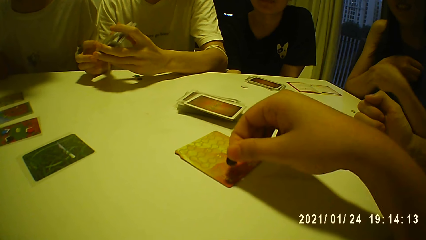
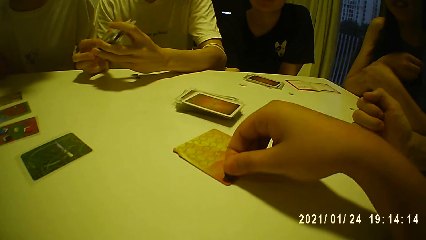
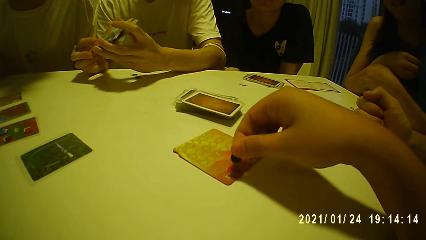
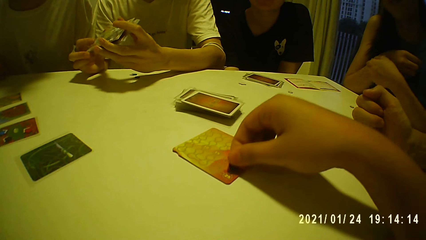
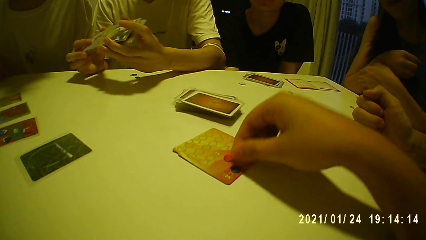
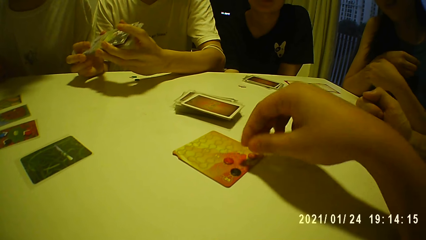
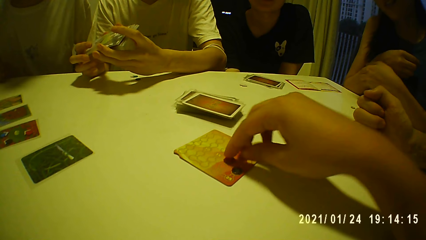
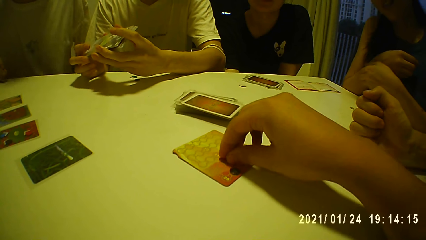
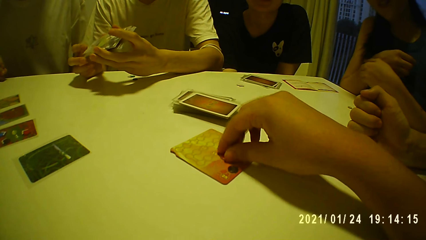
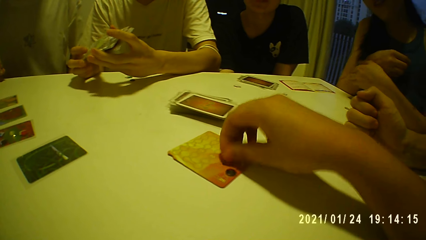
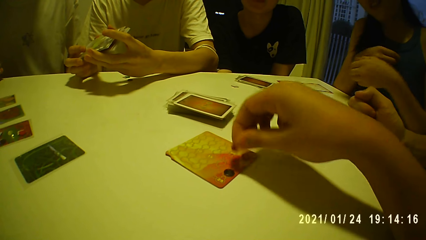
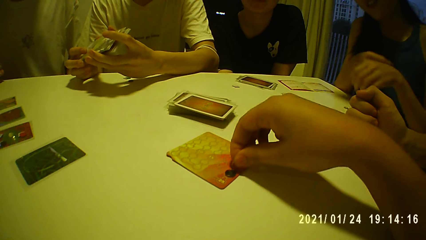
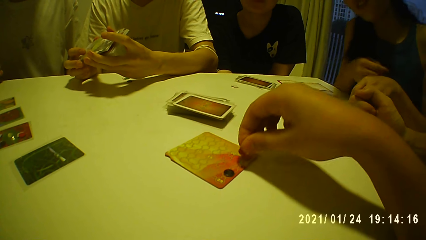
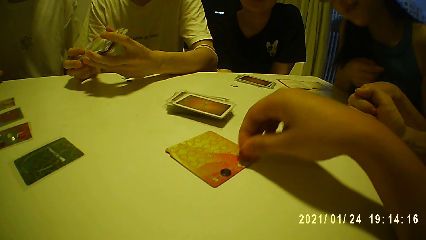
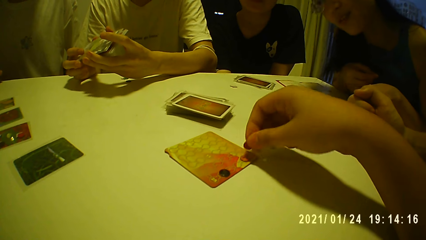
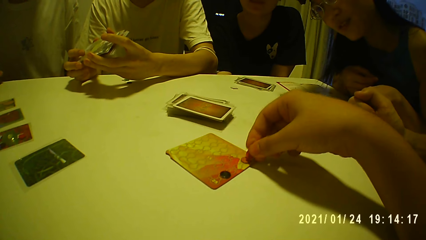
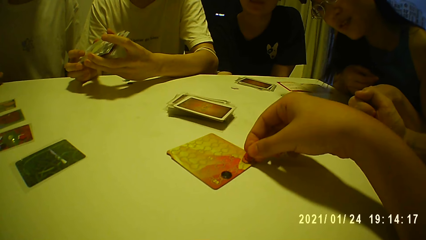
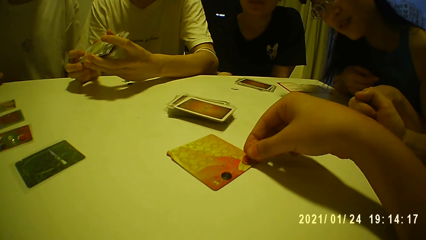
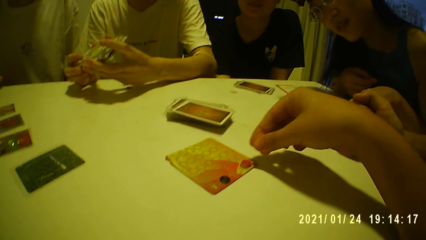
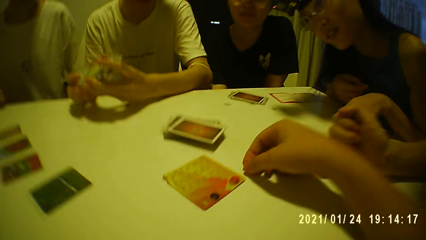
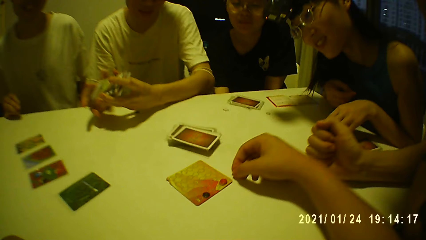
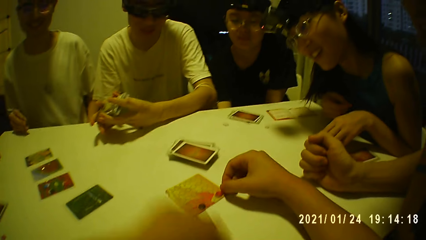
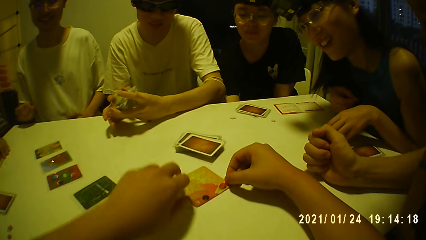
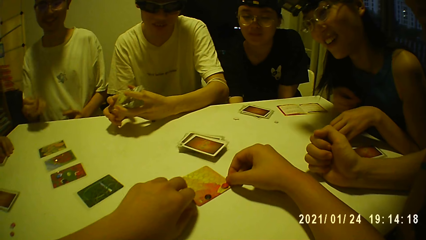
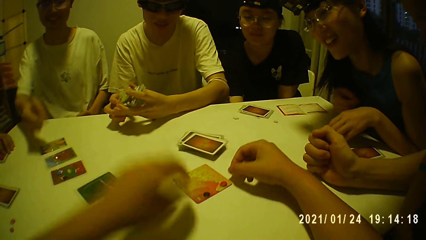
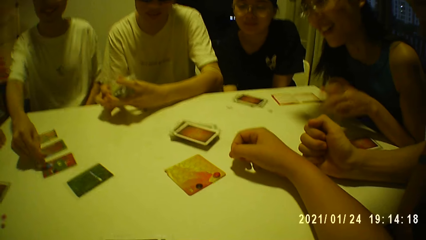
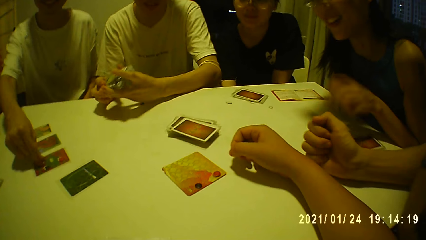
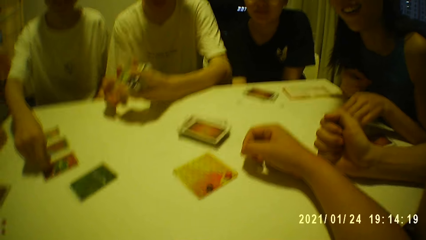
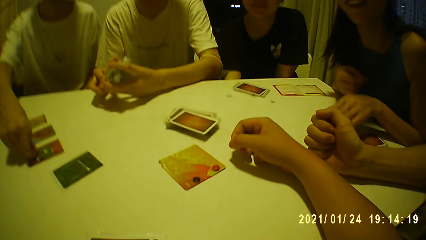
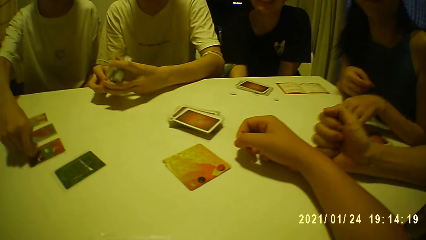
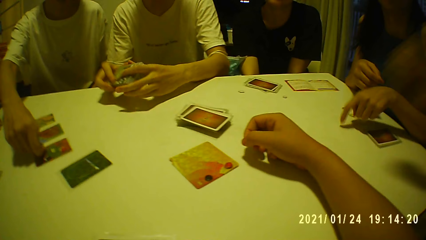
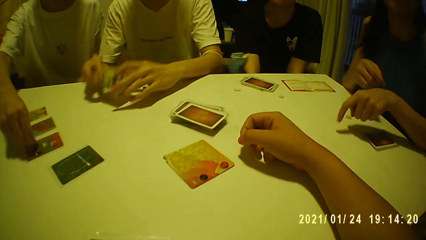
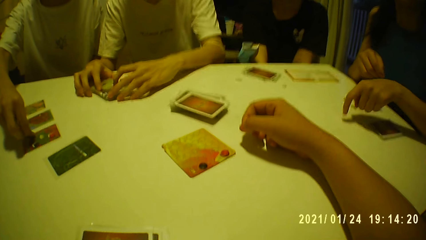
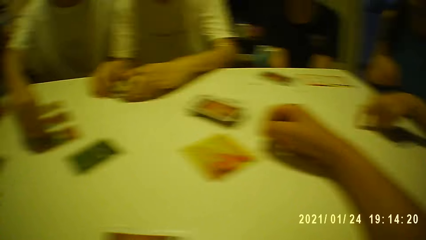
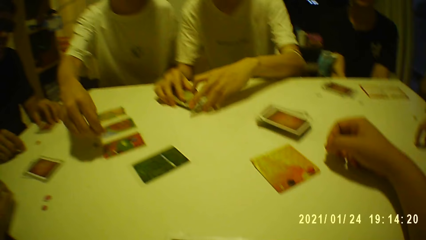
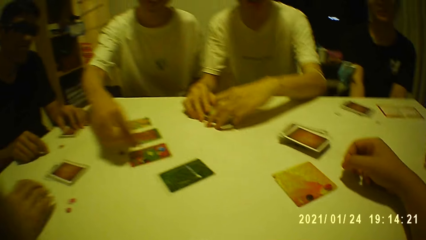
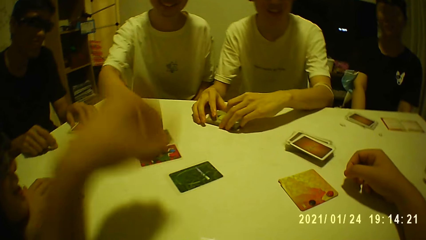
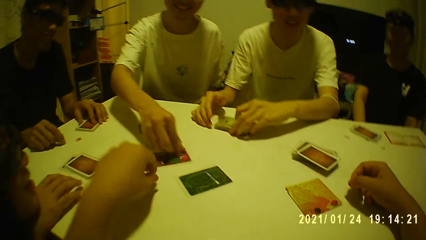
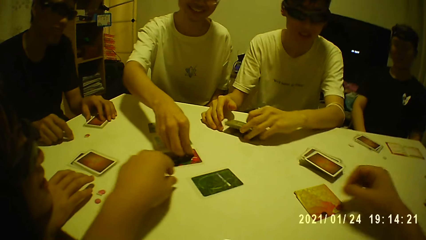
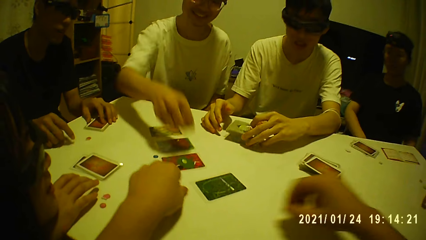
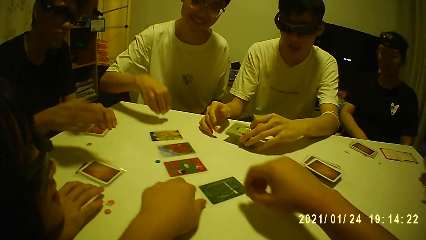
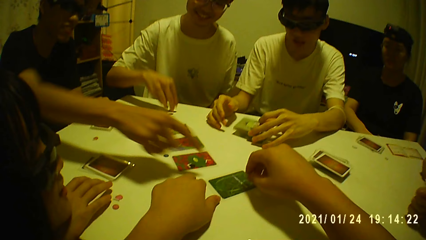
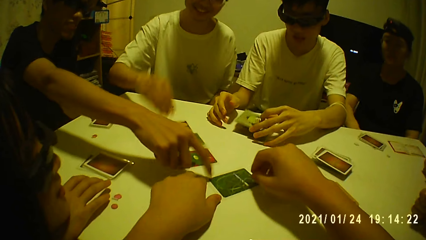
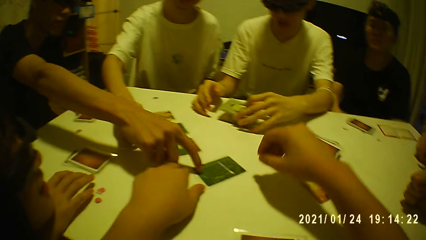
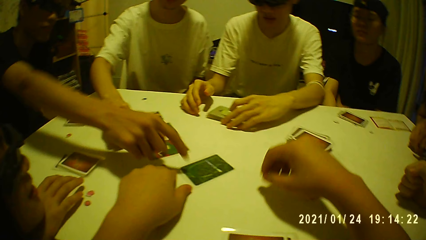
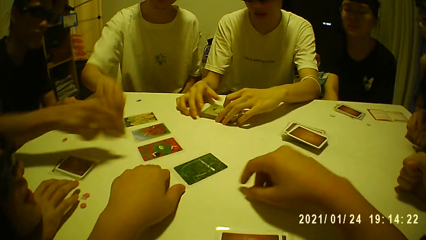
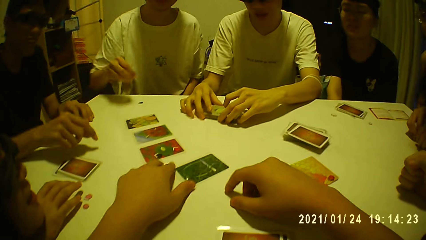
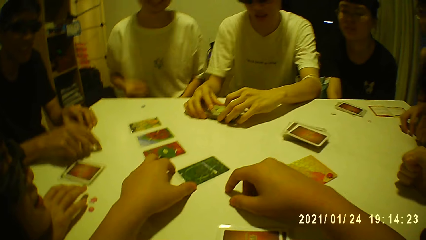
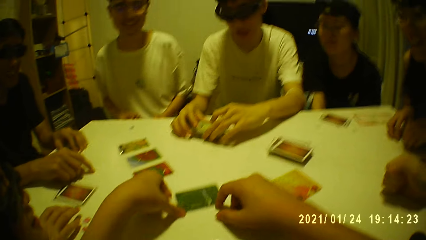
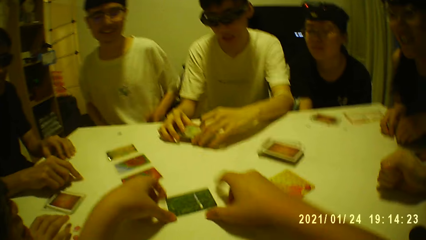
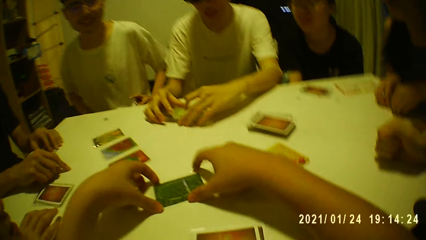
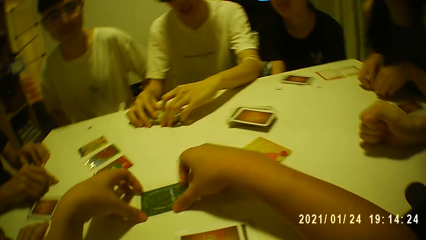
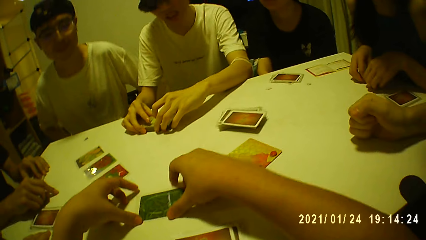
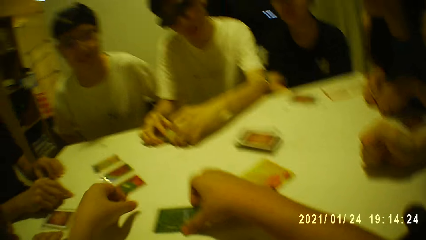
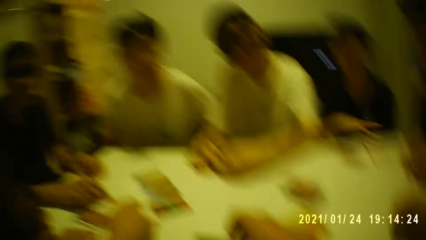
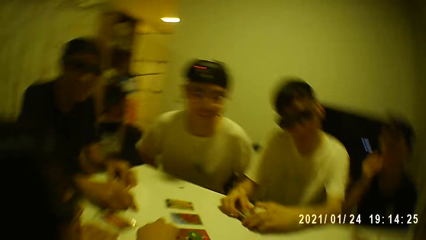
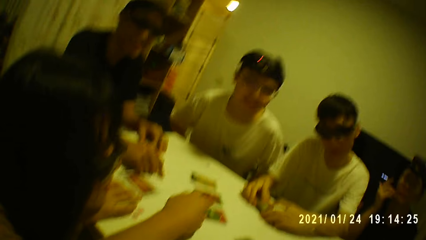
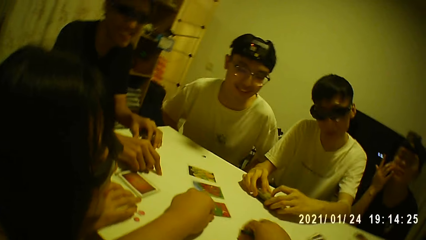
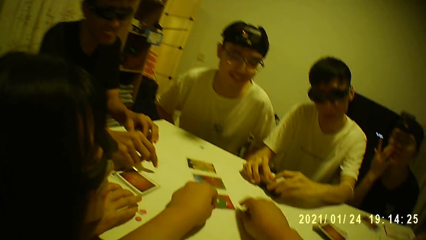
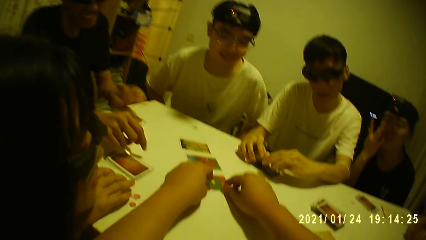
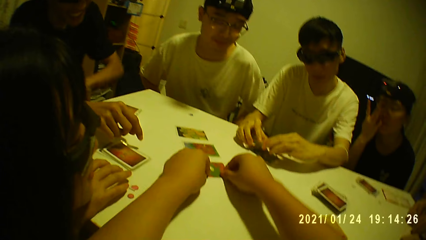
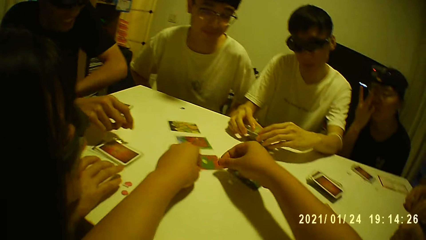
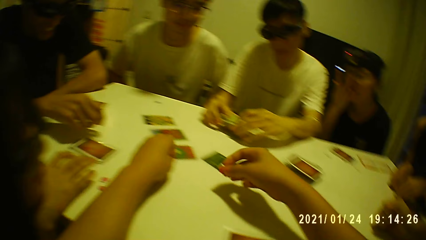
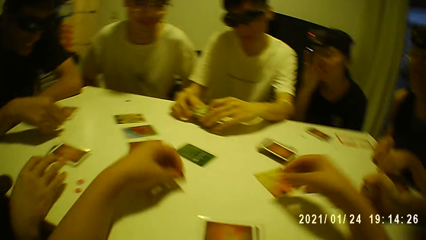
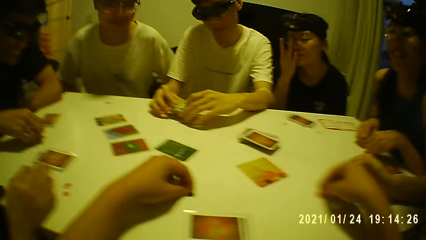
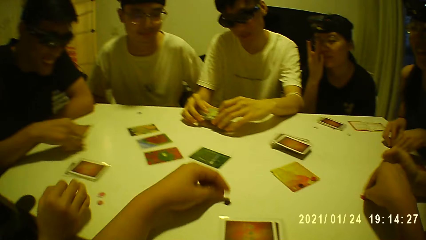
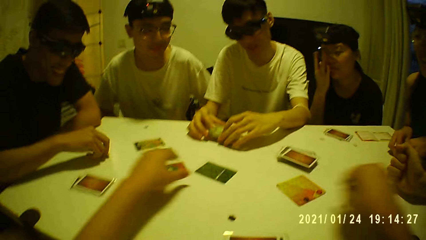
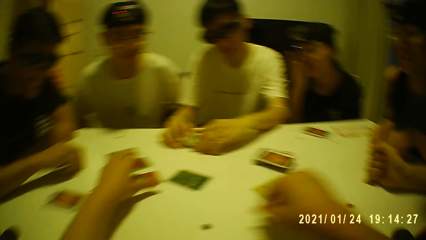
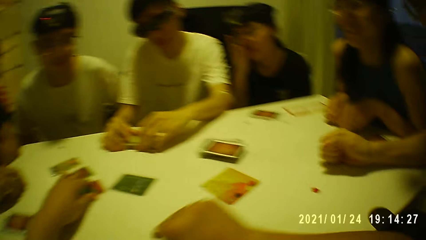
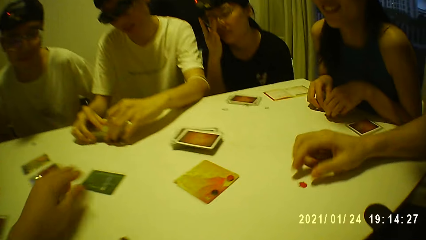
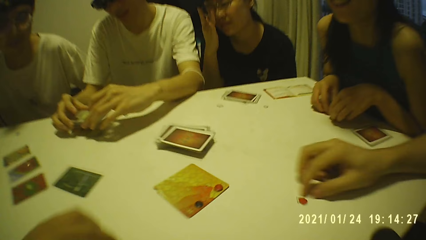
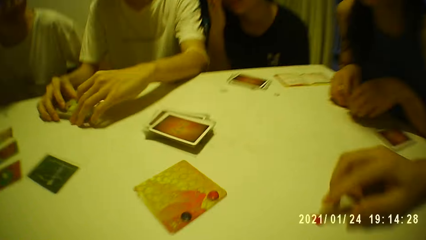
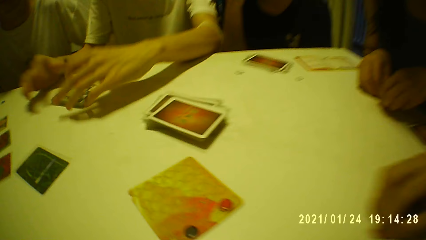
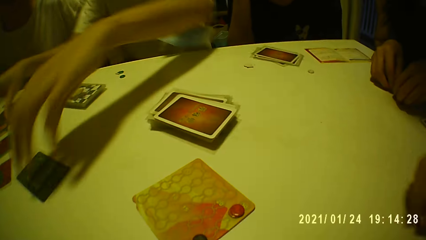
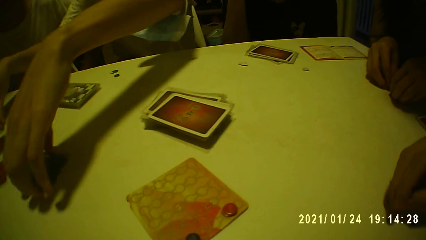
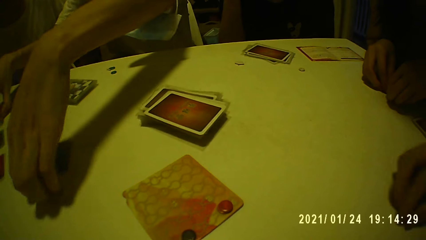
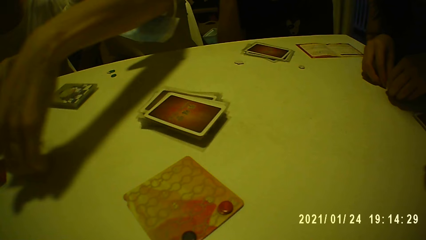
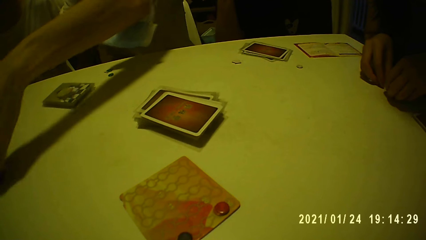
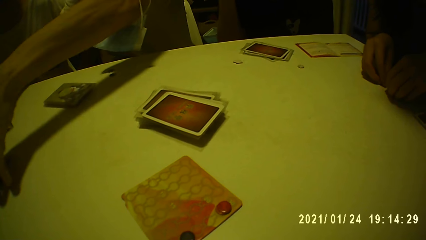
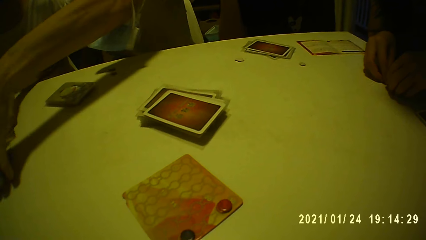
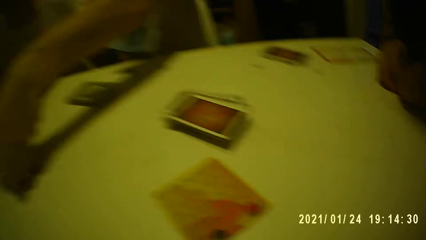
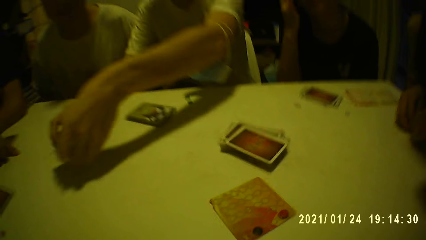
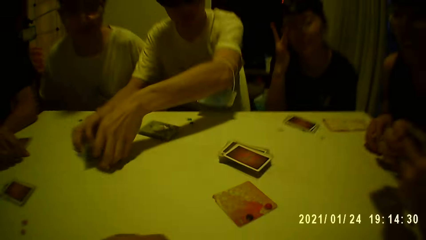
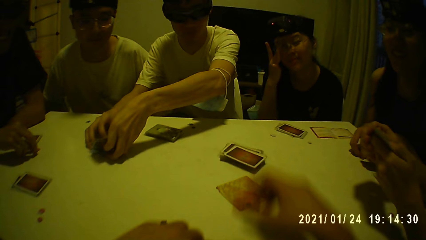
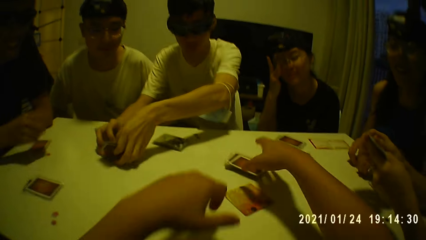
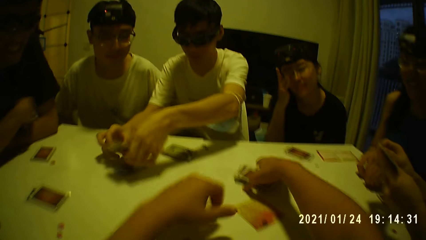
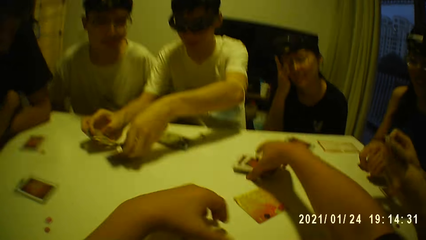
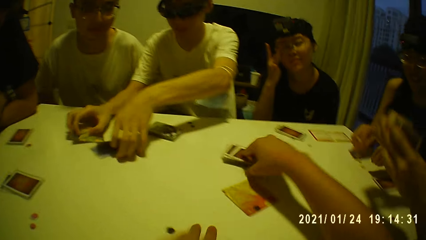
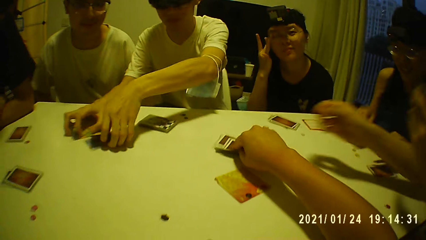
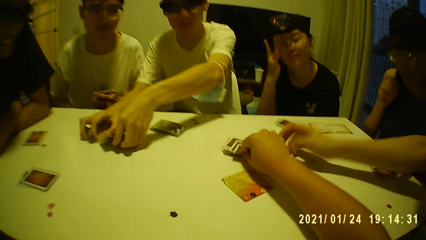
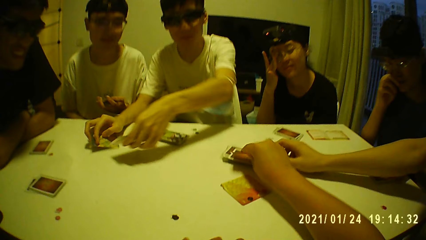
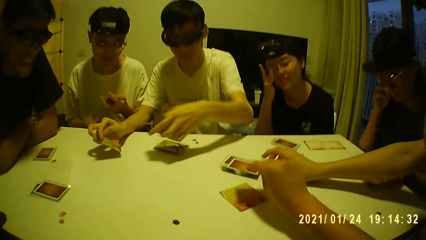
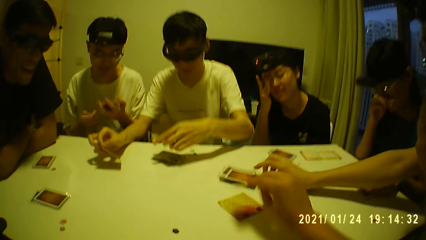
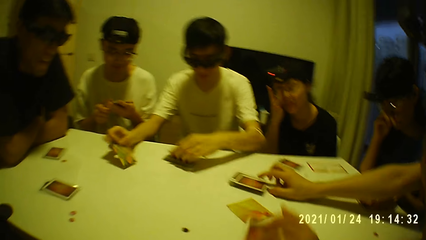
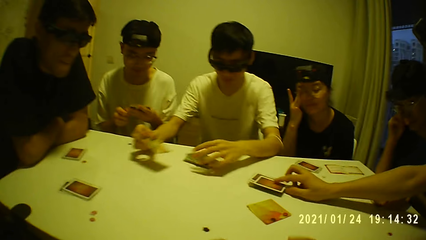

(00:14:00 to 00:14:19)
The camera wearer drops the black chip on the table. A person scratches her arm. The camera wearer takes a red chip from the table. They drop the red chip on the table. A man drops a chip on the table. A woman taps her finger on the table. A second man drops the cards on the table. The first man picks a blue chip from the table. A third man points at a playing card on the table. The camera wearer touches the card on the table. They pick a red chip from the table, pick up a black chip from the table, drop the black chip on the table, and drop the red chip on the table. A fourth man takes the red chip from the table. A person picks the card. The second man gathers the cards on the table. The camera wearer takes a playing card from the bunch of cards on the table. The first man looks at his cards. The fourth man takes a card from the bunch of cards on the table.
